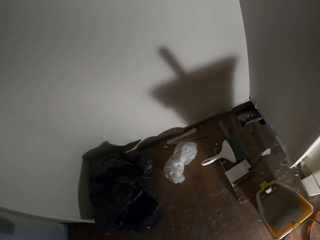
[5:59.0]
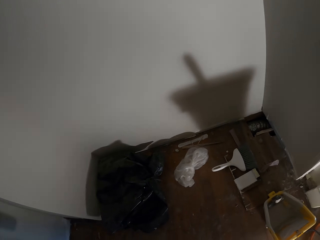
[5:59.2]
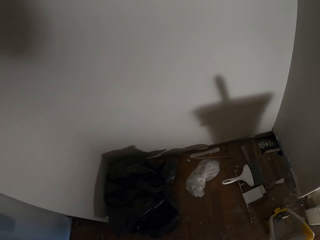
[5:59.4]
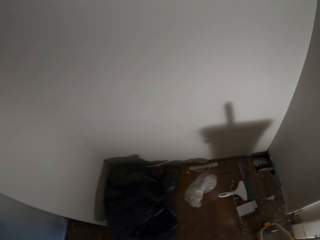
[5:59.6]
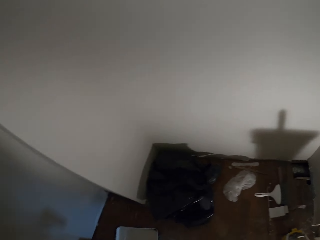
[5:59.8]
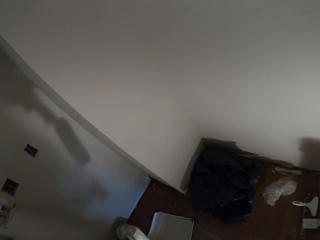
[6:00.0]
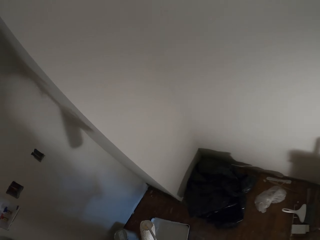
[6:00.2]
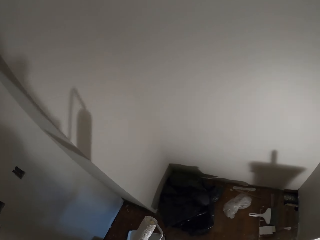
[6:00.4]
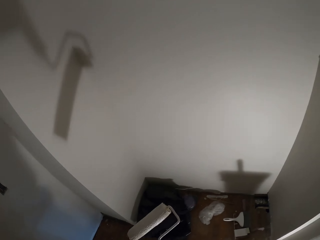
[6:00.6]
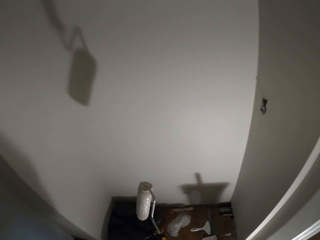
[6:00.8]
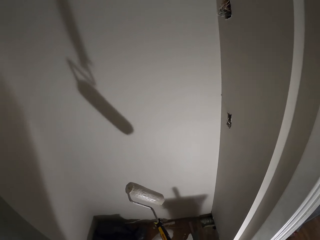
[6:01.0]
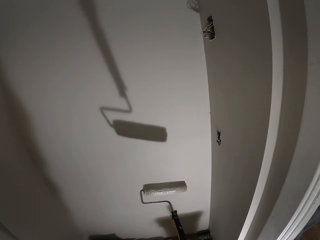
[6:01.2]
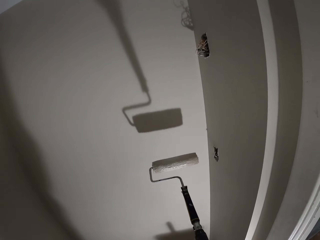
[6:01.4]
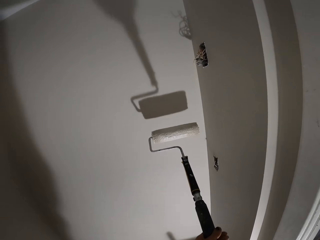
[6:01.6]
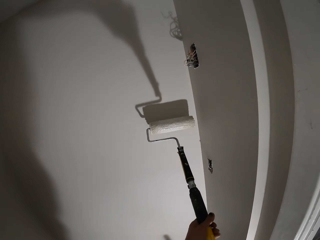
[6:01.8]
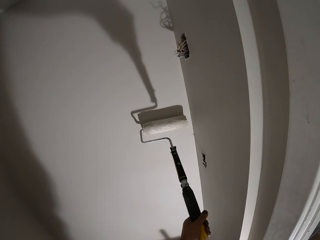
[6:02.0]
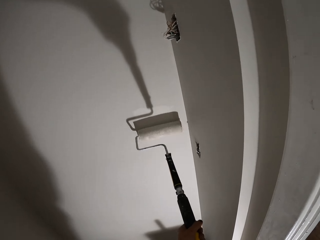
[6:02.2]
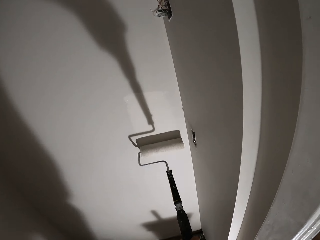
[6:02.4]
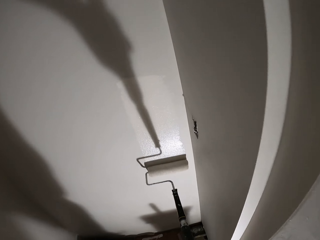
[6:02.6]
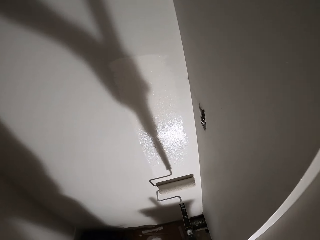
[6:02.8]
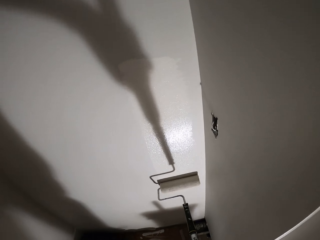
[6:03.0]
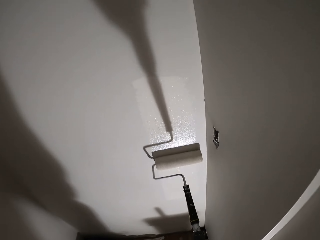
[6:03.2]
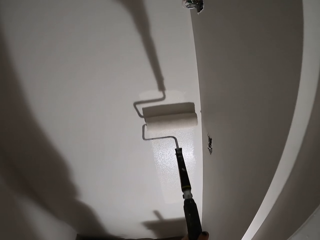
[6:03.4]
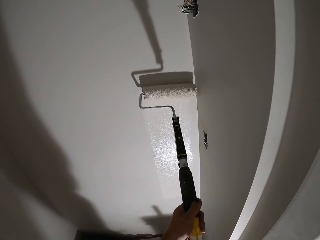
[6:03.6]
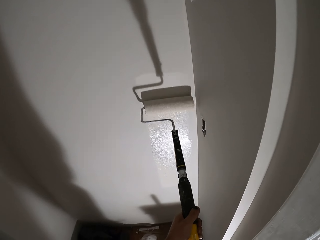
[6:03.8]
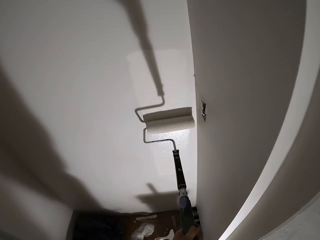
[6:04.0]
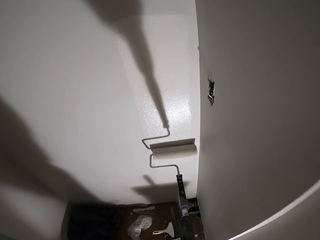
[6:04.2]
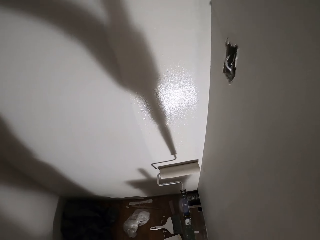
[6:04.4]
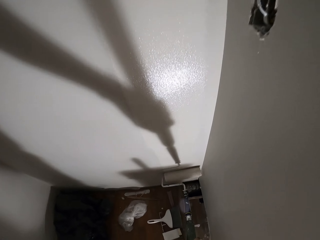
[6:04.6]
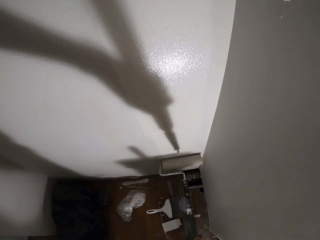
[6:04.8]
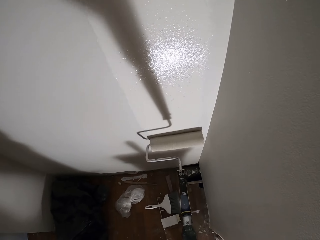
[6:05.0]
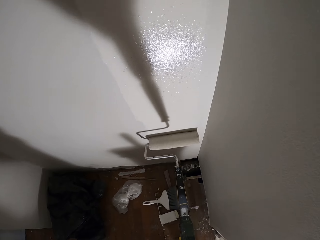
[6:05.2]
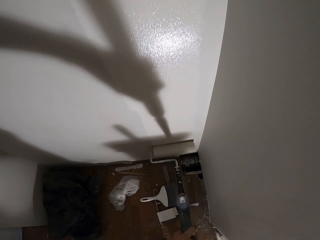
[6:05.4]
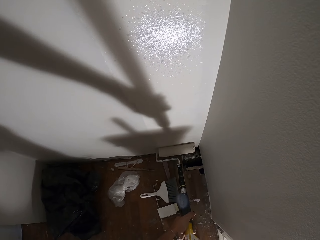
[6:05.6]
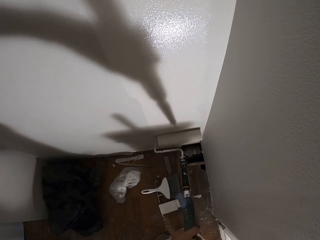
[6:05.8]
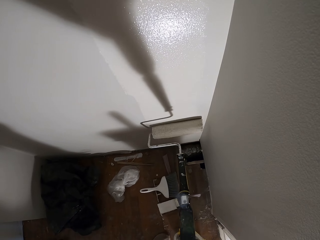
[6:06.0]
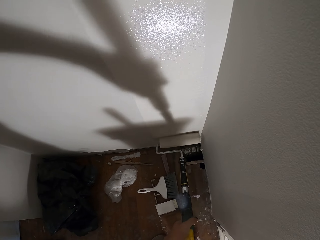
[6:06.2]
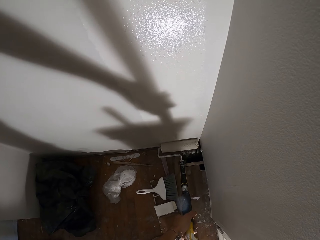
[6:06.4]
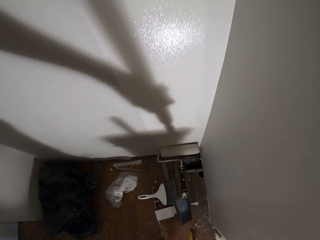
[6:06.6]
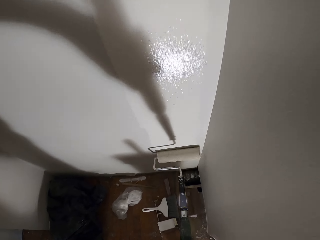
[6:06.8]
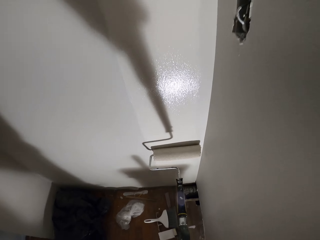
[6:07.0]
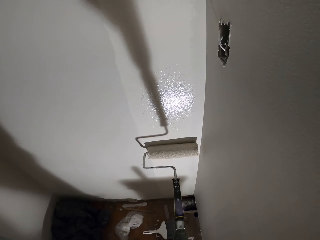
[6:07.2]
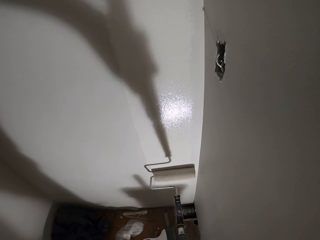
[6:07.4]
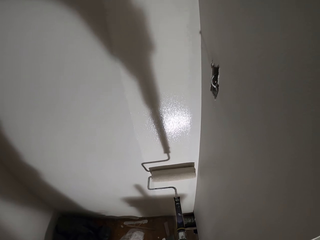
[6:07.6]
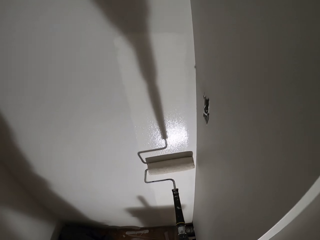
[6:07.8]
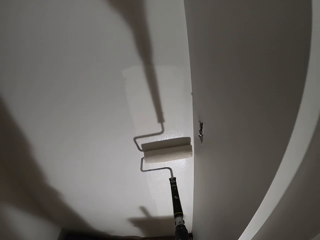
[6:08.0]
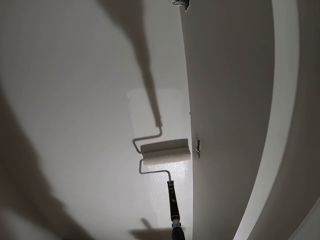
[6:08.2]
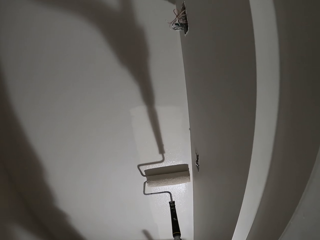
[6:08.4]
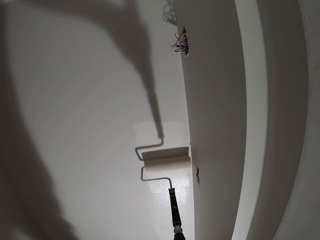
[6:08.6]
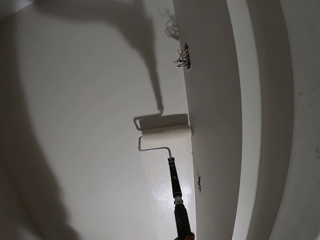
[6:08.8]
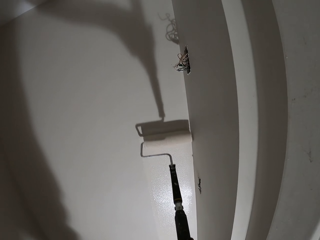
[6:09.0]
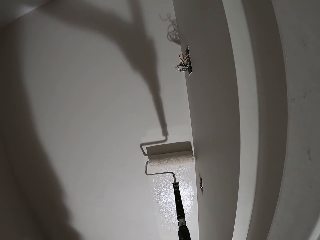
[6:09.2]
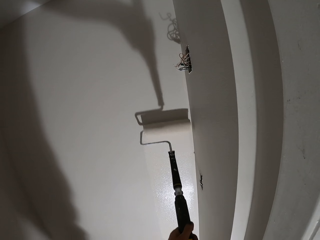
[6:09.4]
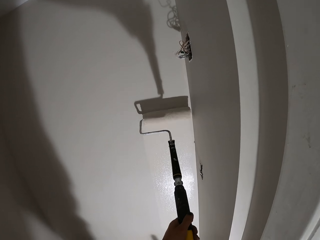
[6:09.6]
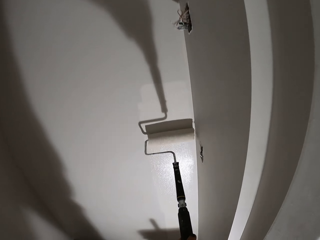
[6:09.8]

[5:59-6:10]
The camera wearer turns the paint roller. They paint the wall with the roller brush.

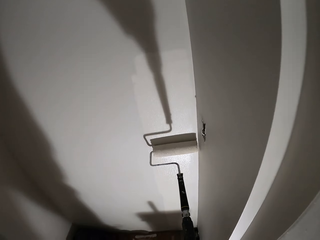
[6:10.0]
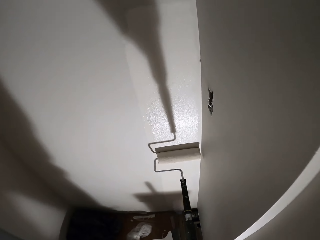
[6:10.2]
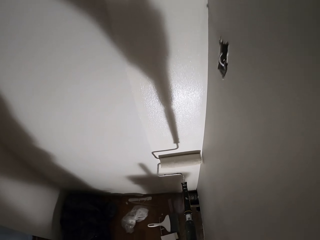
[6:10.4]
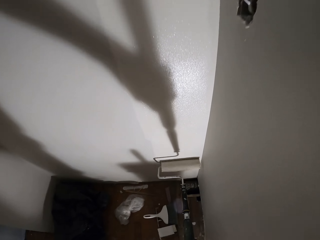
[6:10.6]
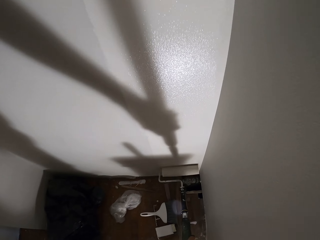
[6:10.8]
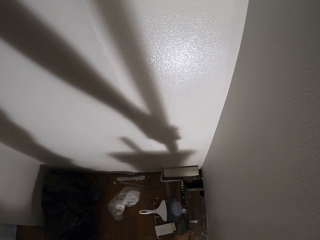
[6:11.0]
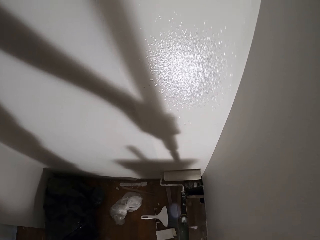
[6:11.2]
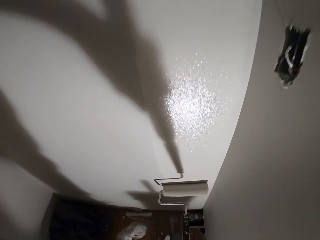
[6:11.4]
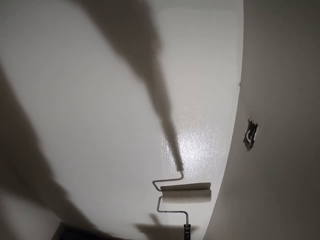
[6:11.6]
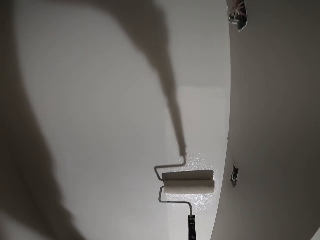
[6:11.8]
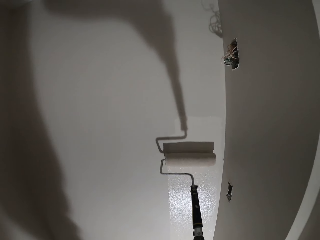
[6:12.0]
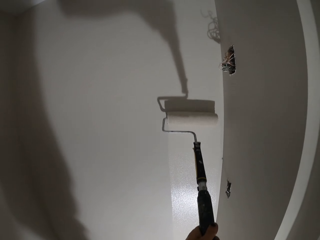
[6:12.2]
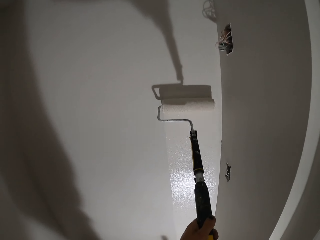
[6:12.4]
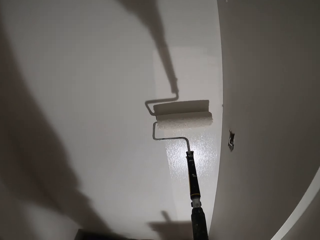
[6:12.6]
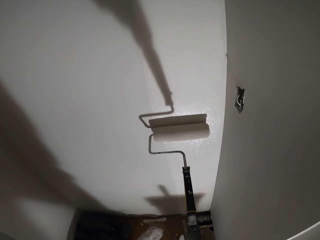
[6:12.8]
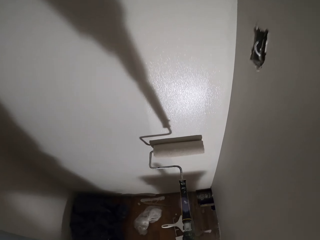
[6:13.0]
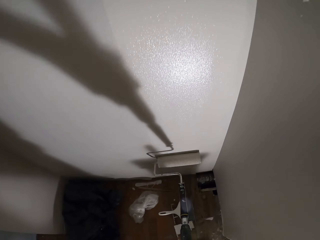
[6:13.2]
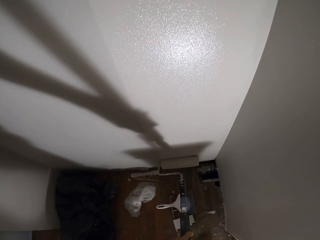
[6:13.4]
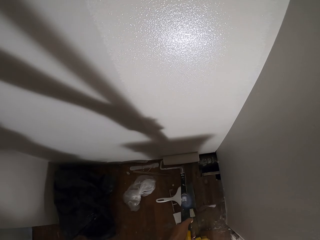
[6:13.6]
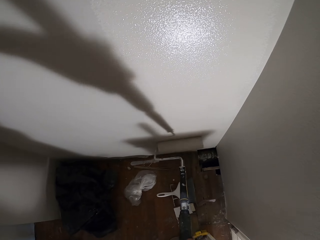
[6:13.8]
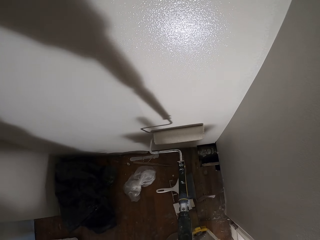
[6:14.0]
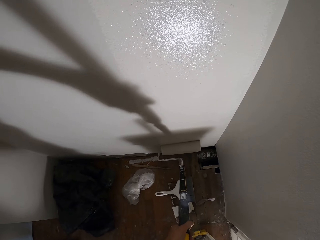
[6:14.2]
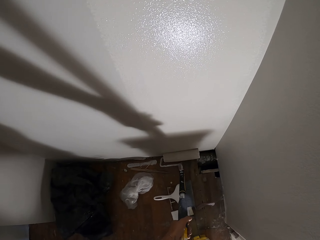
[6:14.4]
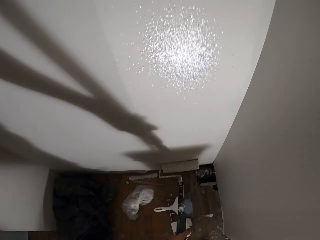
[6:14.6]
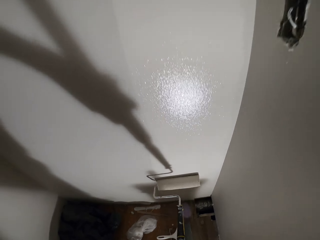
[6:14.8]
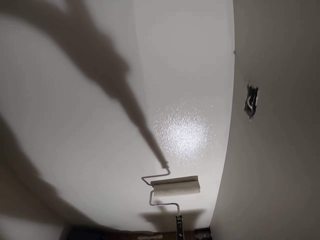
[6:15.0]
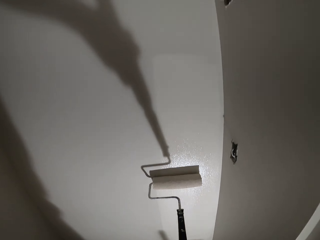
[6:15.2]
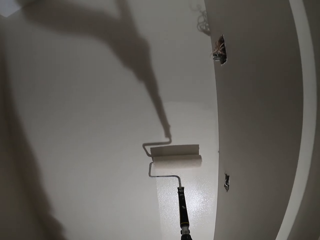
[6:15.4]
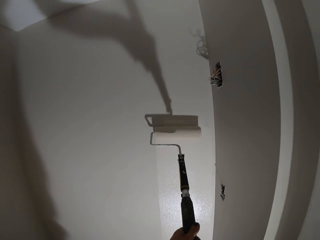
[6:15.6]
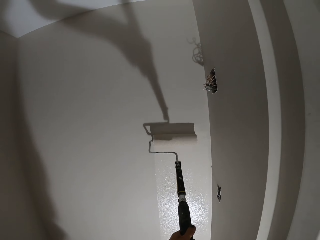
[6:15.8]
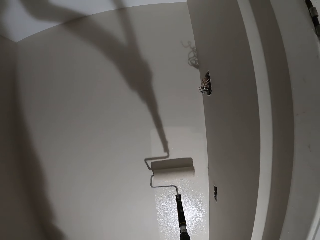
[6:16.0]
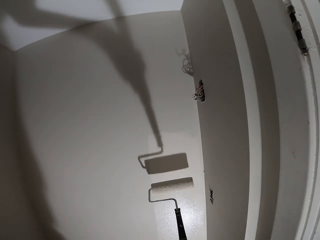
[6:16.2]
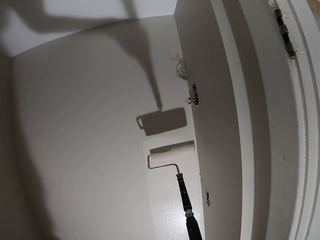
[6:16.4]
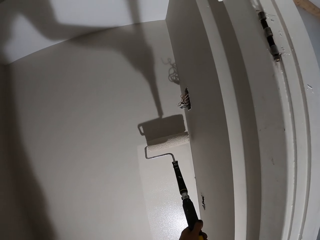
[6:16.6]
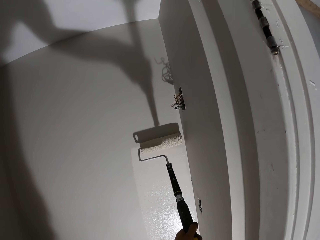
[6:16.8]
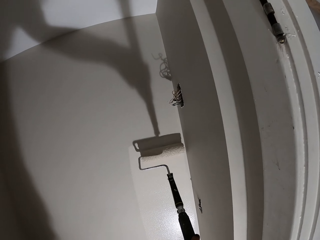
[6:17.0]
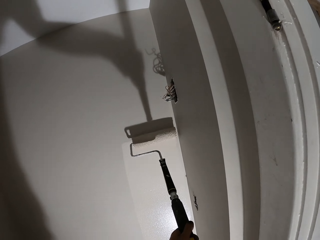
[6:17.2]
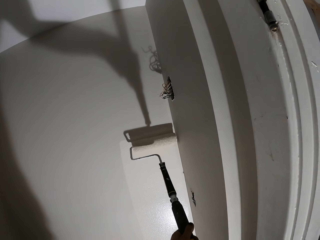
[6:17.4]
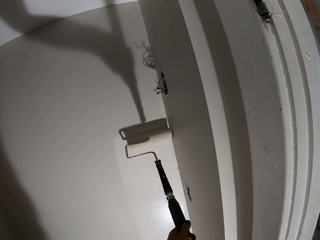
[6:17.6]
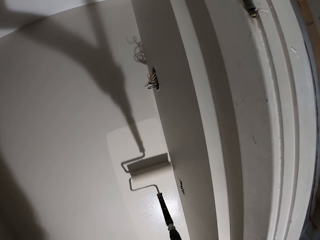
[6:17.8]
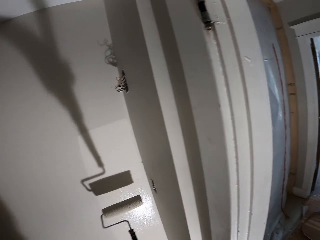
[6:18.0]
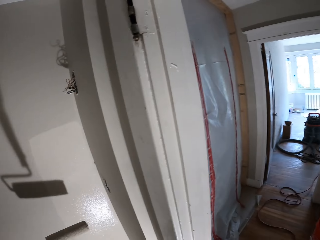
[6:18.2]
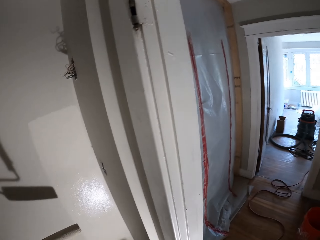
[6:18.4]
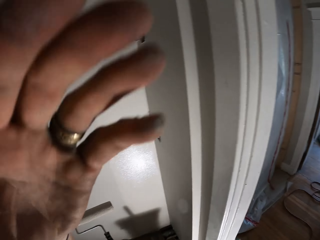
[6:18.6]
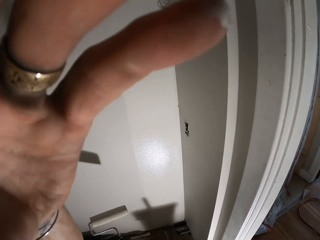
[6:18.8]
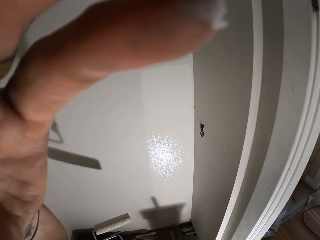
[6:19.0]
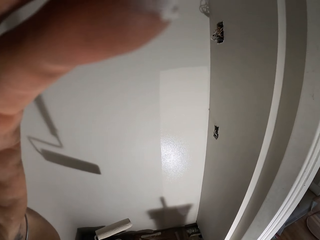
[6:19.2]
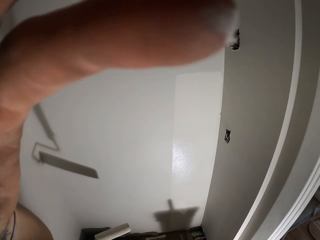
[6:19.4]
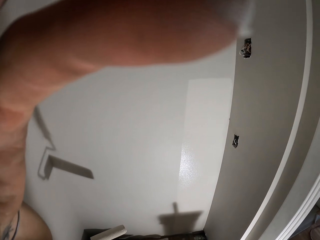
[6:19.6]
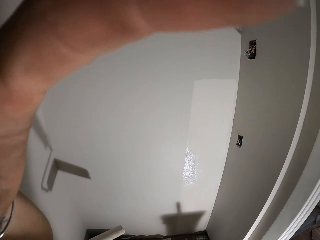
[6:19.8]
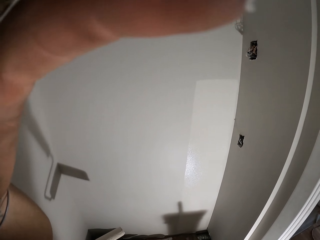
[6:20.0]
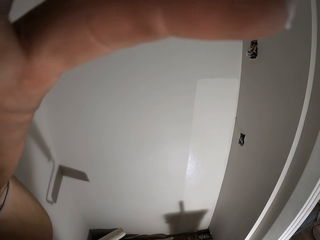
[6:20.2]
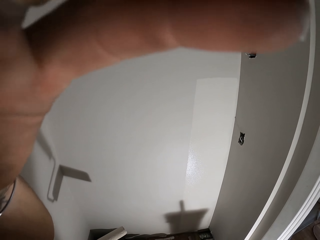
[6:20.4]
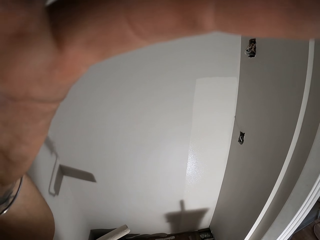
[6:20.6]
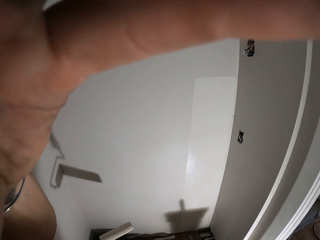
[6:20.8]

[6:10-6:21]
The camera wearer stares at the wall. They adjust a camera with a hand.
